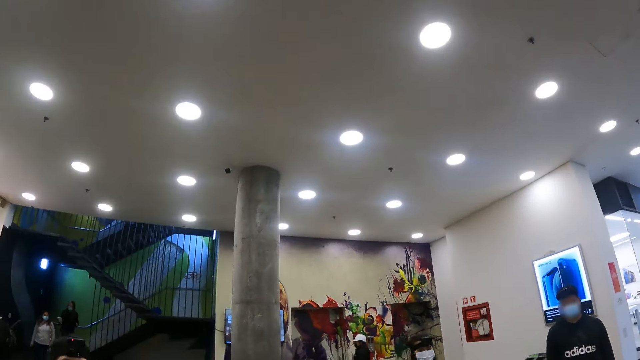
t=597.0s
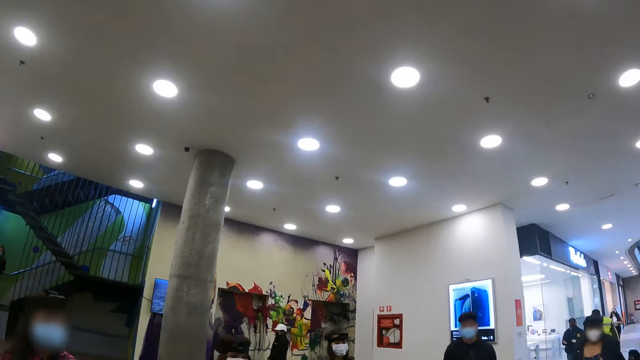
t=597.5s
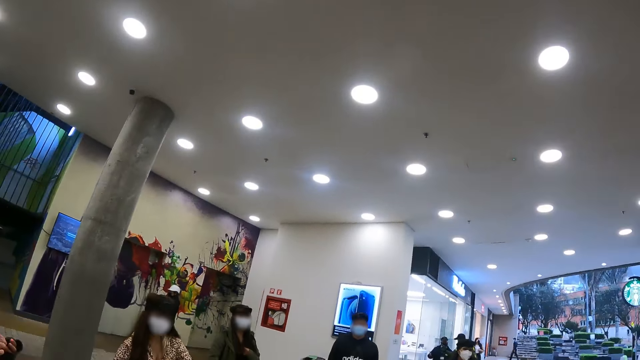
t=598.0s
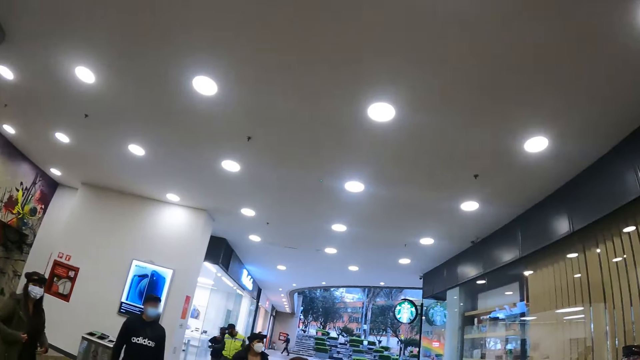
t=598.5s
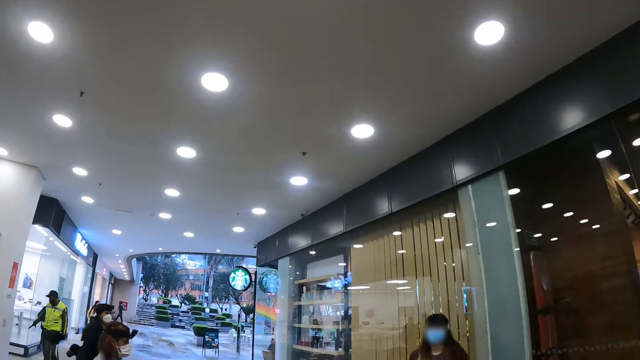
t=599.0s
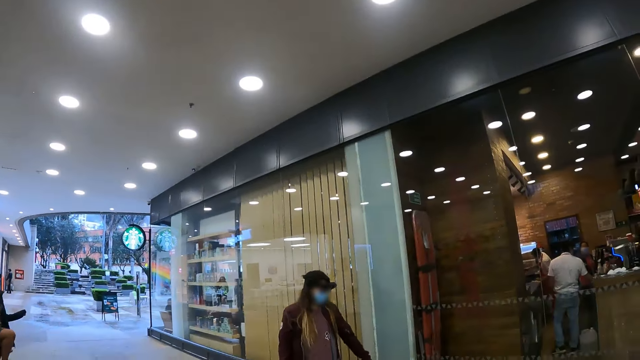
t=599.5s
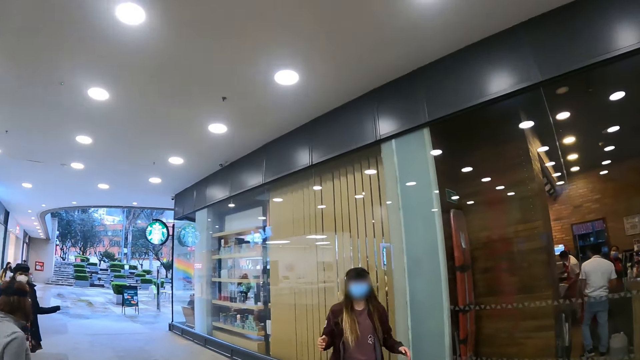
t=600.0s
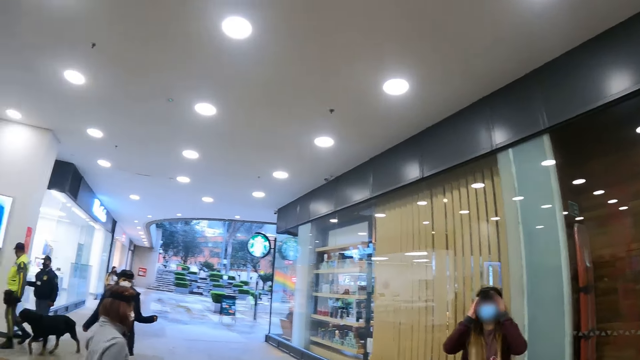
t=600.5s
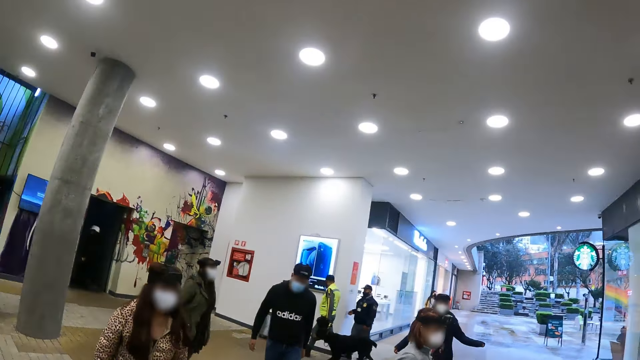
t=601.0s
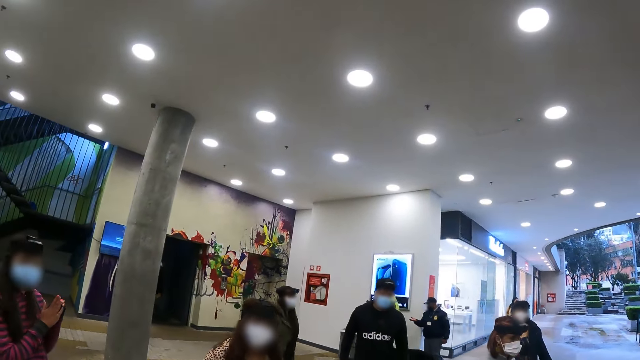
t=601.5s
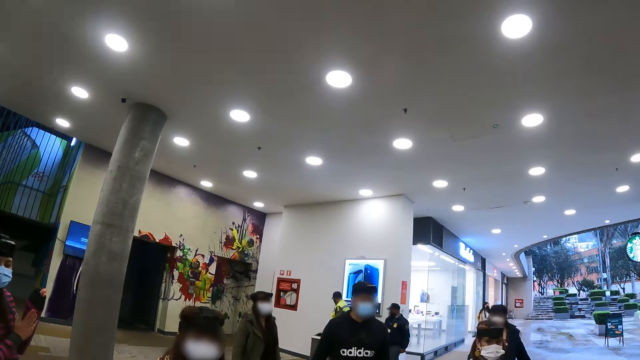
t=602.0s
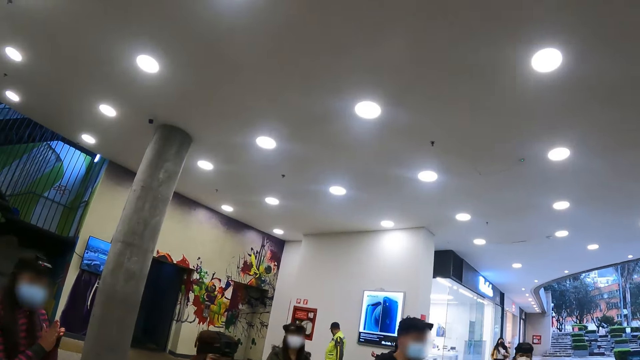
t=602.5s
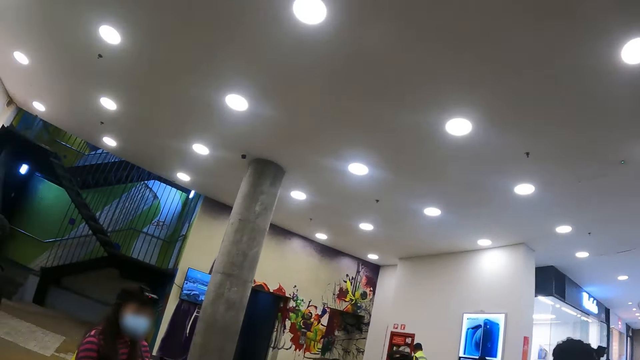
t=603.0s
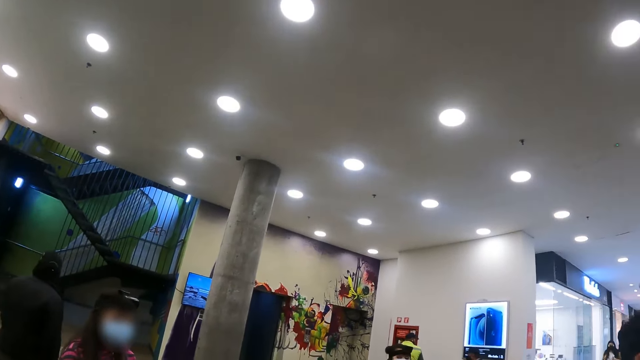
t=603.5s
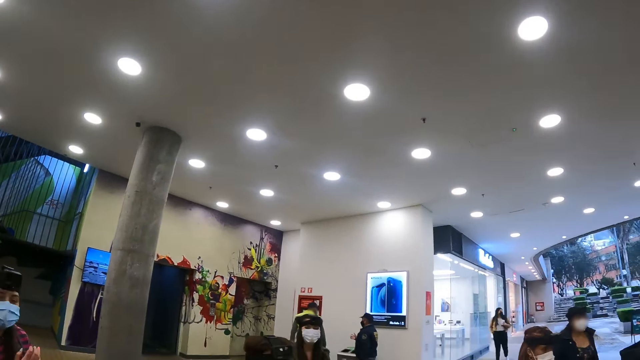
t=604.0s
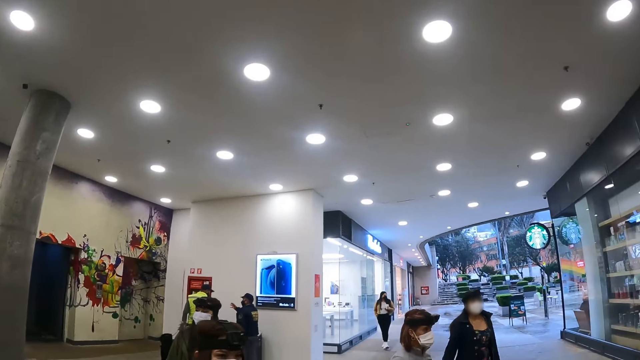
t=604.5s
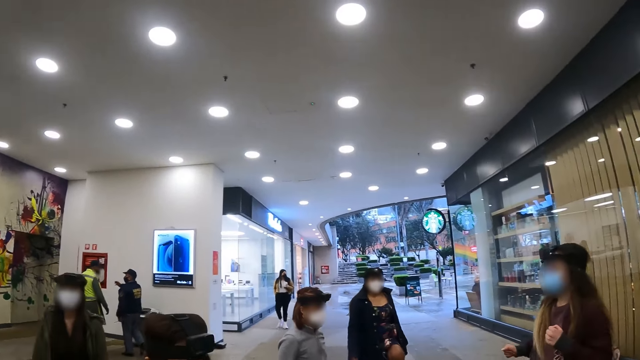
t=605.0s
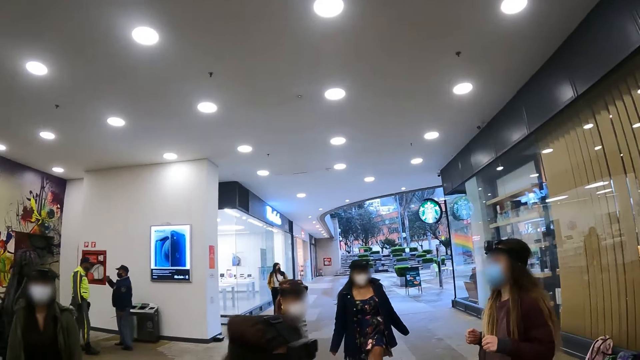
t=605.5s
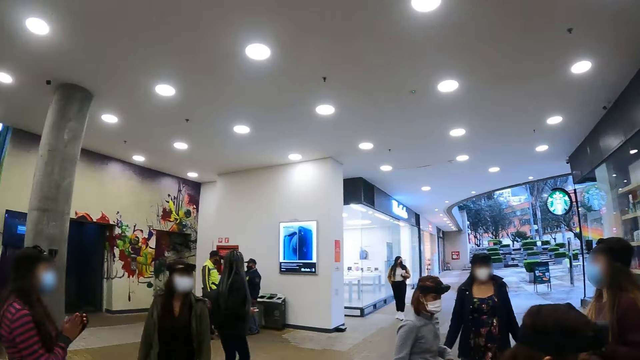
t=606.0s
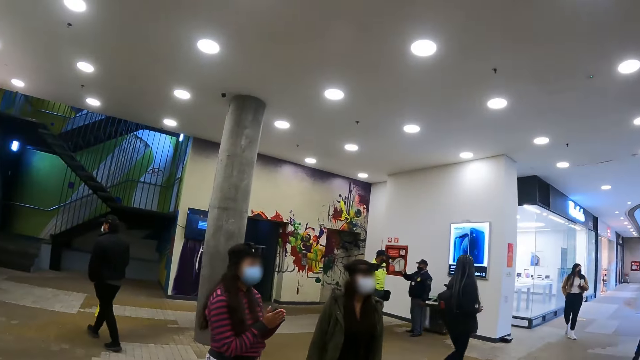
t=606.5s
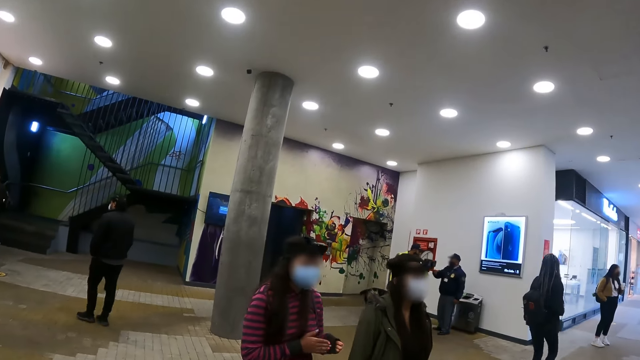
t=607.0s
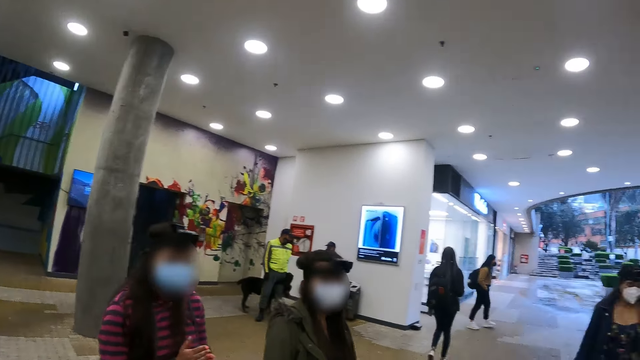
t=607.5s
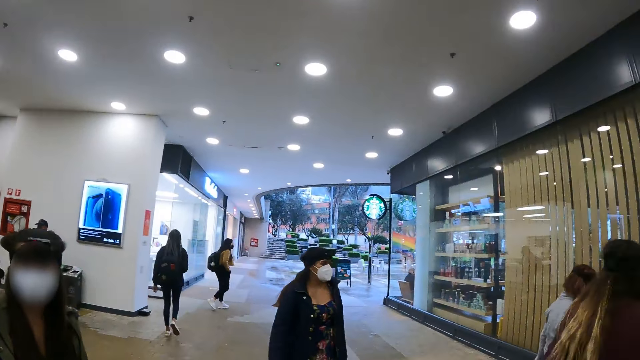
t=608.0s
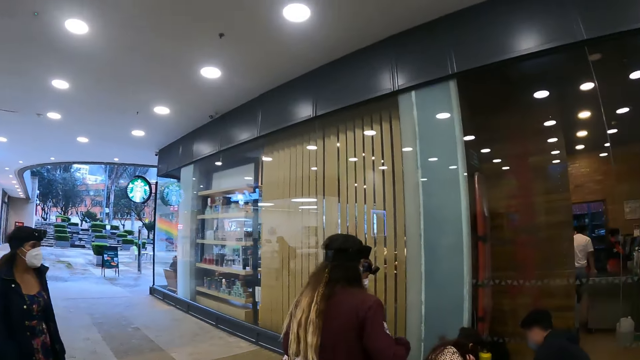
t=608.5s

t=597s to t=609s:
The camera wearer looks around the rooftop of the house. A person gestures and adjusts the camera. Another person walks around. The camera wearer looks around. A third person stands near a fourth person around the mall. Three other people walk around. Two other people walk near the camera wearer.

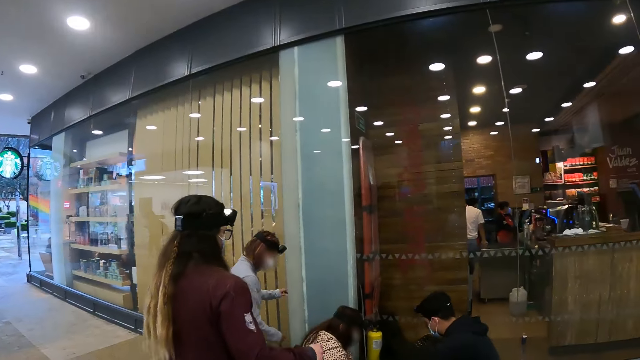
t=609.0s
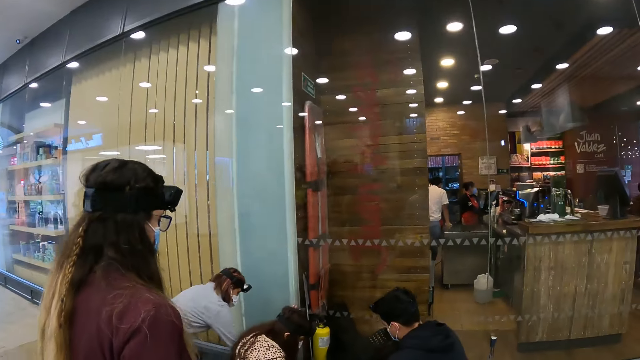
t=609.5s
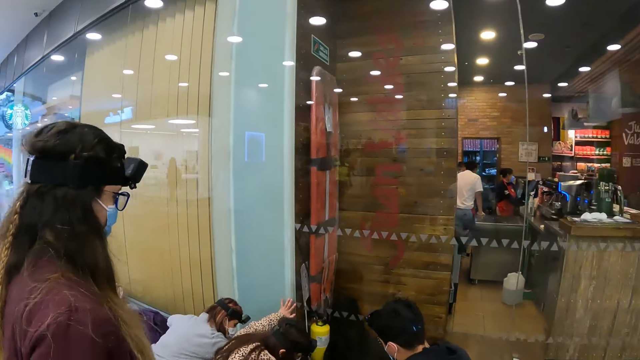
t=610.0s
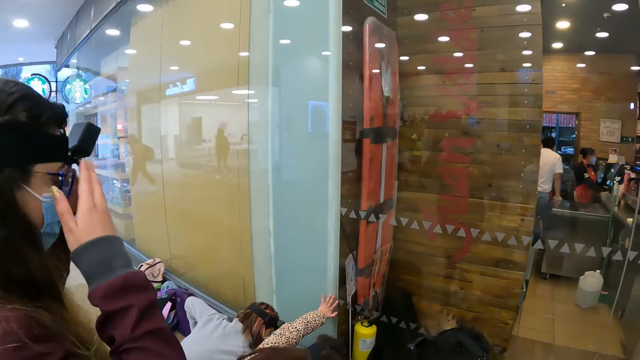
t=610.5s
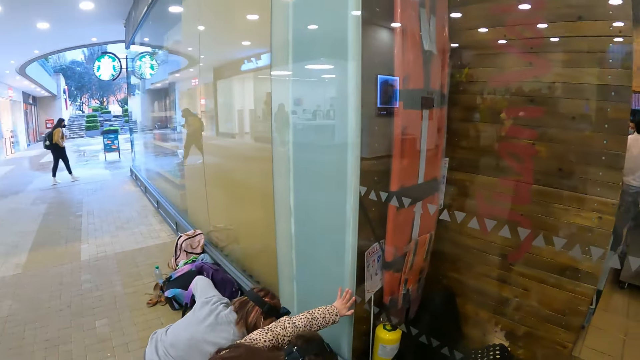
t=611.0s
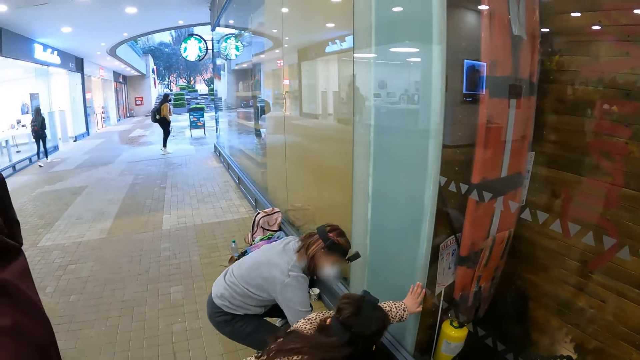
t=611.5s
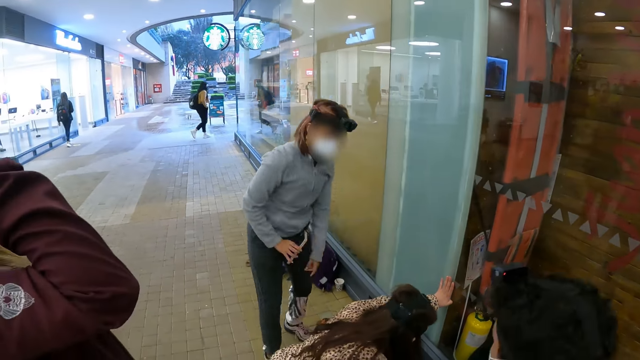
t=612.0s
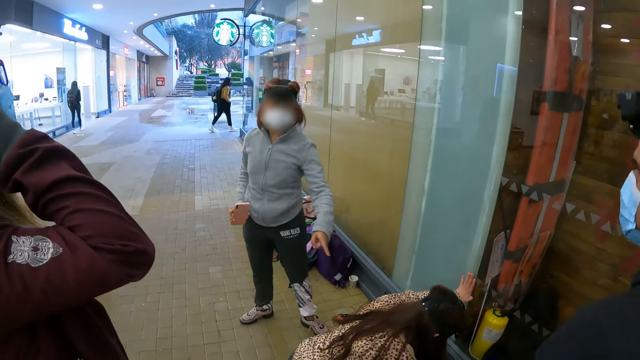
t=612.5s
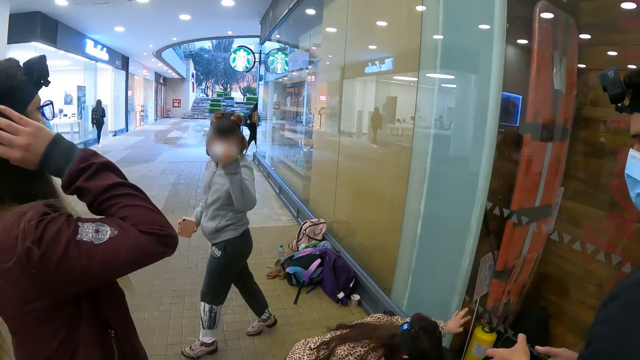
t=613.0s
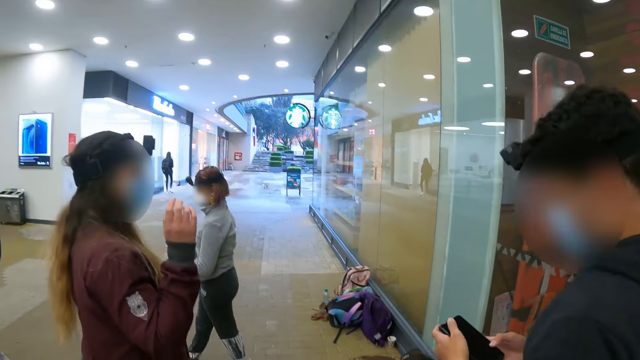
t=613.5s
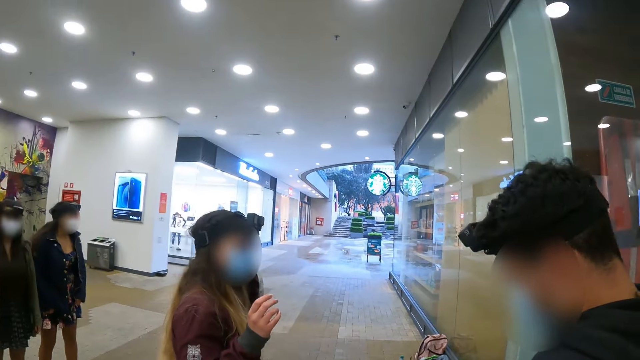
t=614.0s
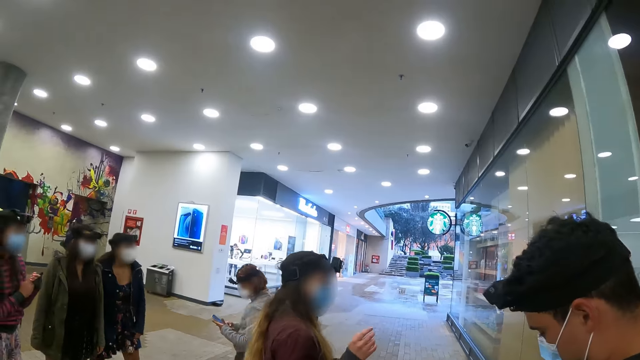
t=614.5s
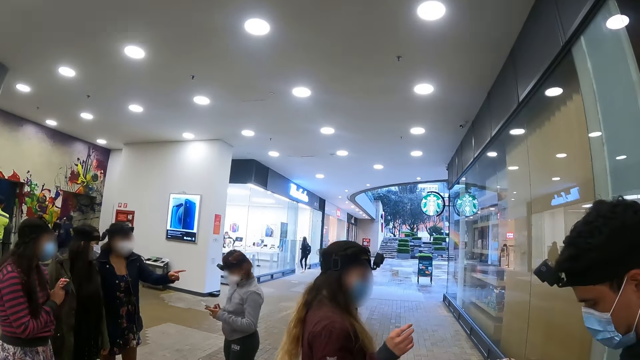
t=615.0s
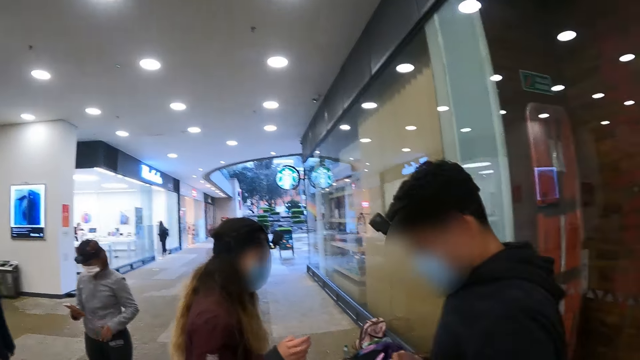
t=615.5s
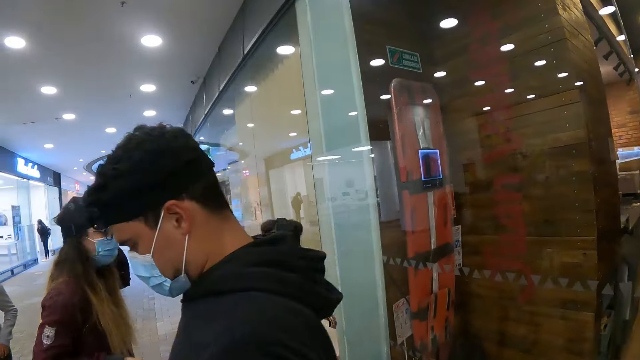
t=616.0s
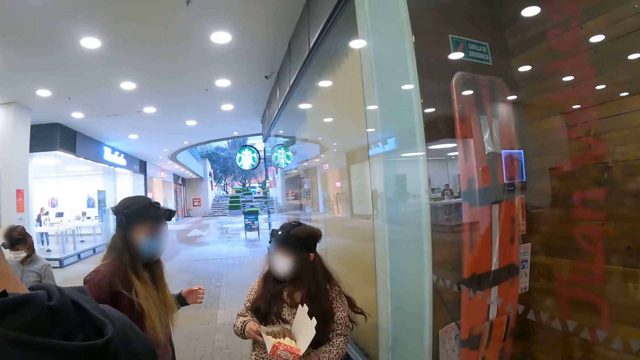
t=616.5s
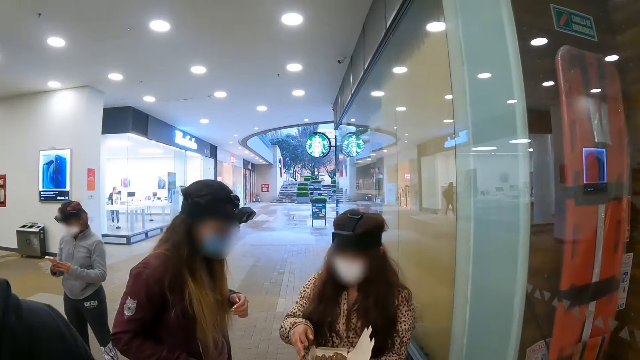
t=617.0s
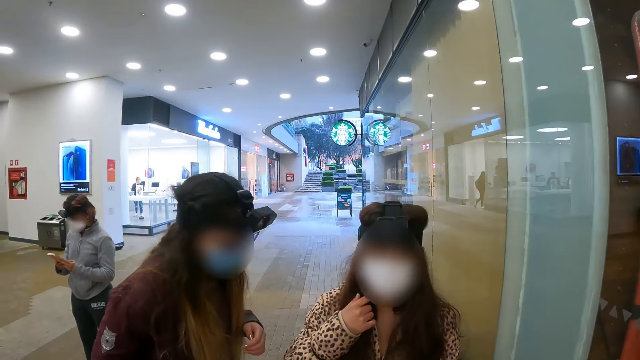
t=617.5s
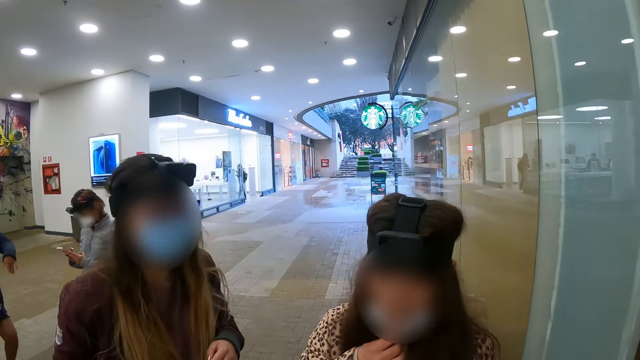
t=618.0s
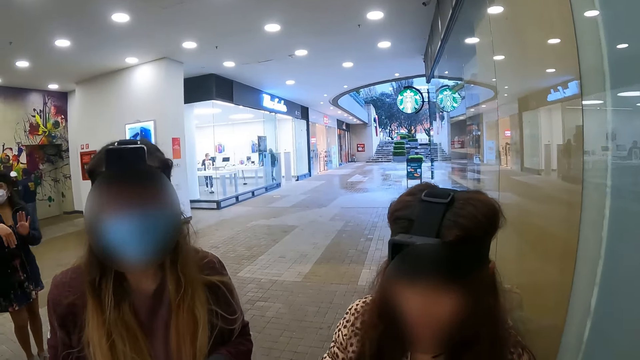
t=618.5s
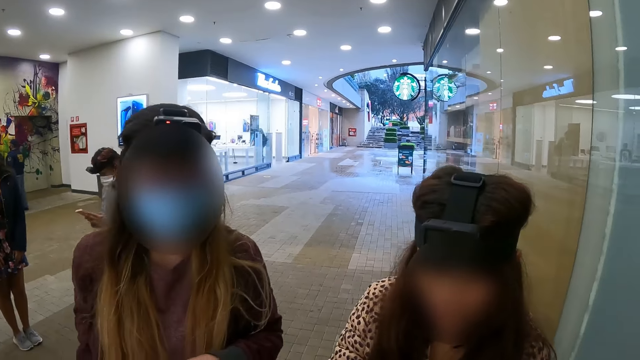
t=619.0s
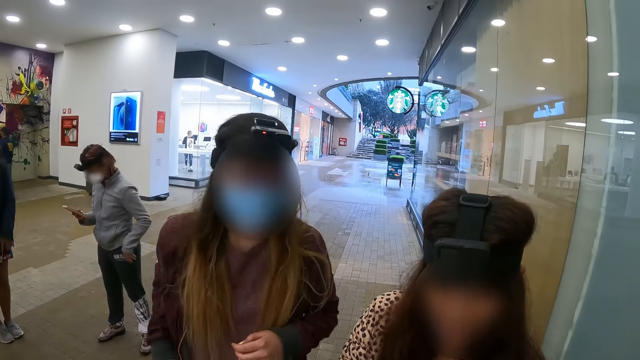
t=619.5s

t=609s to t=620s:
Four people take phones in a bag. A person looks around and adjusts the eyeglasses. One of the four stands up, gestures, and walks around. The person with the eyeglasses removes a hand from the eyeglasses. Another of the four operates the phone. The one who stood up operates a phone. A third of the four gestures. The camera wearer does something. The first of the four to operate the phone walks around. Another person holds papers. The person with the eyeglasses talks with the person holding papers. The person holding papers adjusts the facemask and lowers the facemask. The person with the eyeglasses looks at the papers with the person holding papers.
